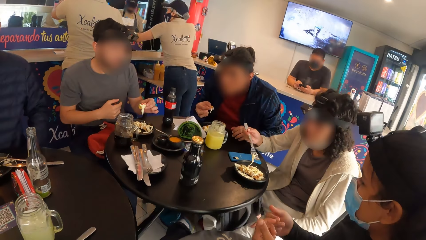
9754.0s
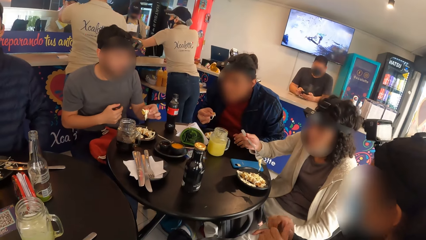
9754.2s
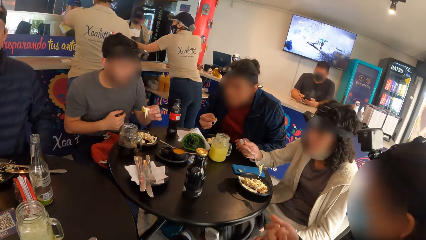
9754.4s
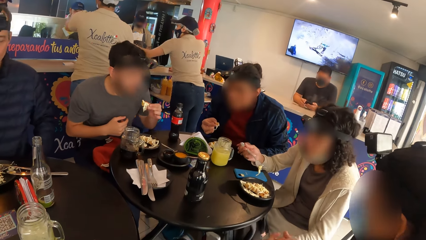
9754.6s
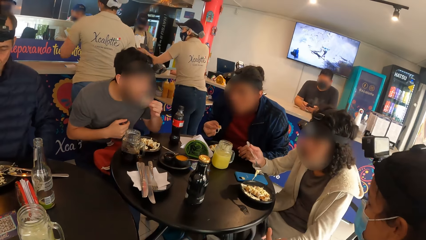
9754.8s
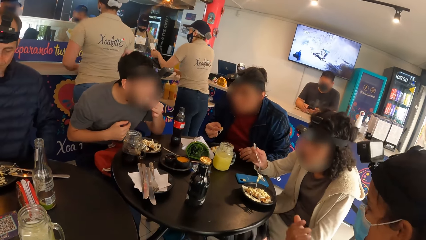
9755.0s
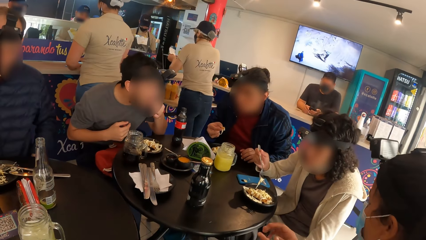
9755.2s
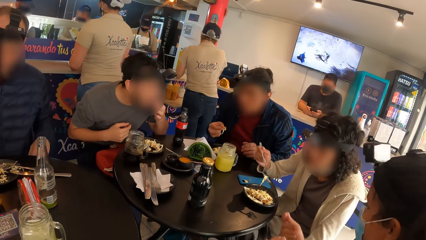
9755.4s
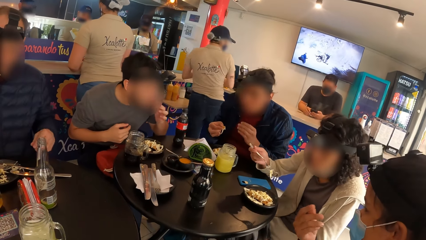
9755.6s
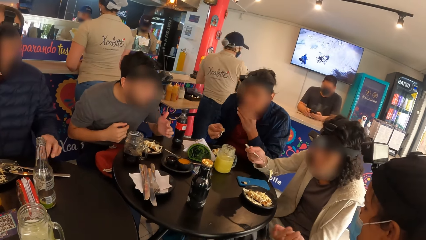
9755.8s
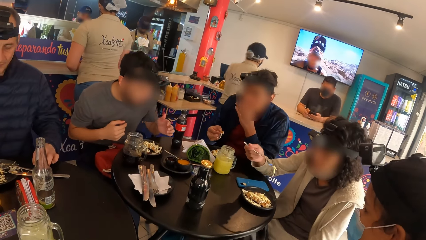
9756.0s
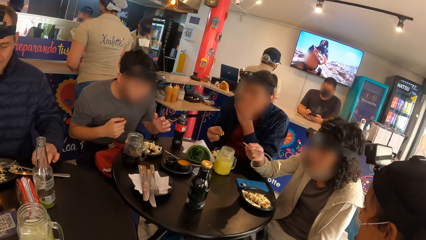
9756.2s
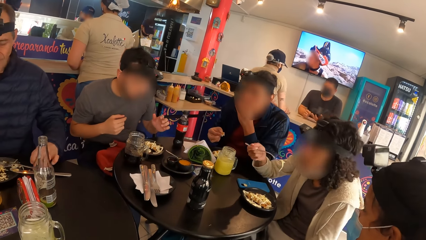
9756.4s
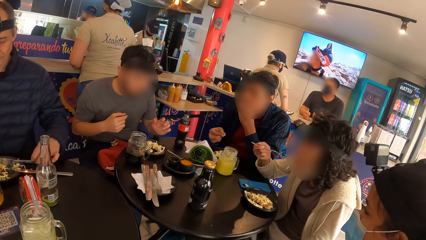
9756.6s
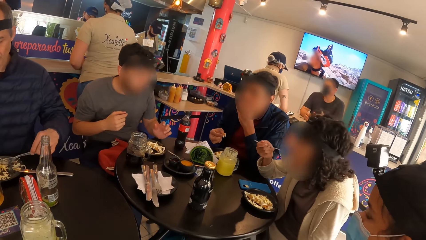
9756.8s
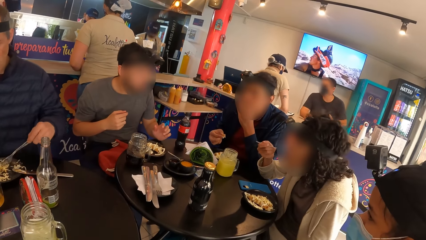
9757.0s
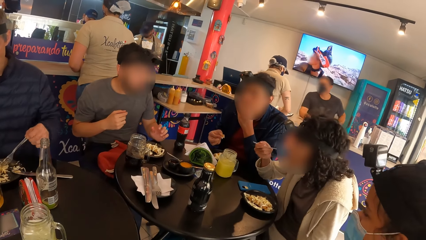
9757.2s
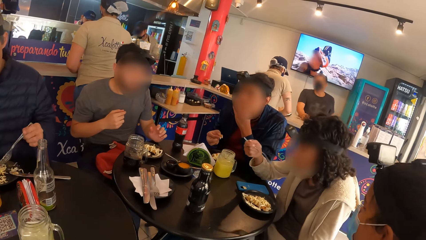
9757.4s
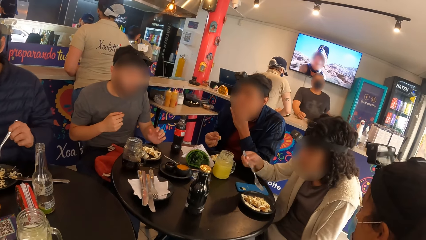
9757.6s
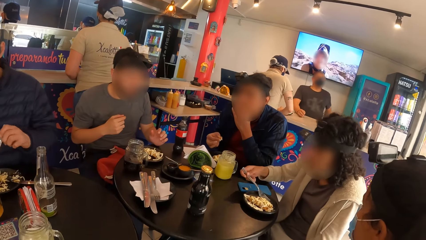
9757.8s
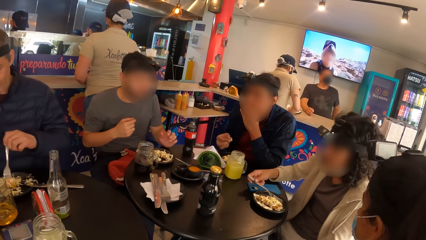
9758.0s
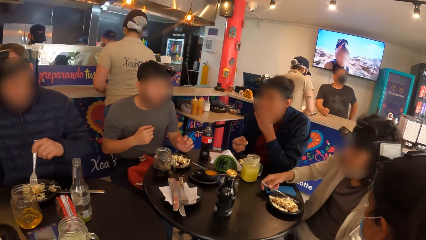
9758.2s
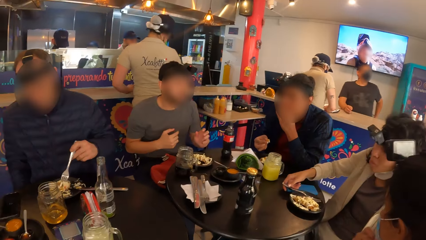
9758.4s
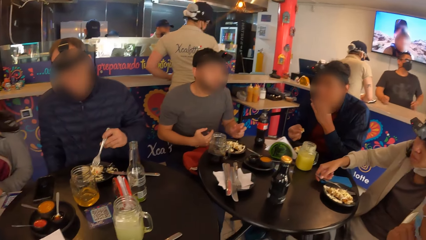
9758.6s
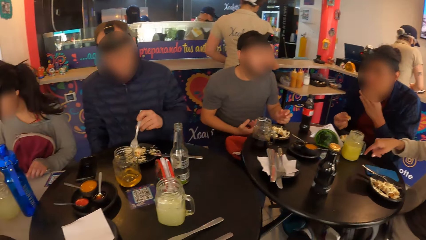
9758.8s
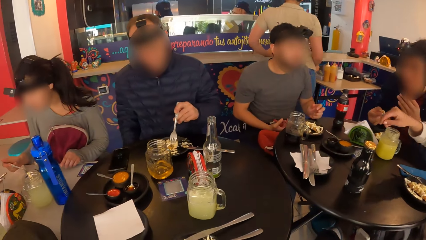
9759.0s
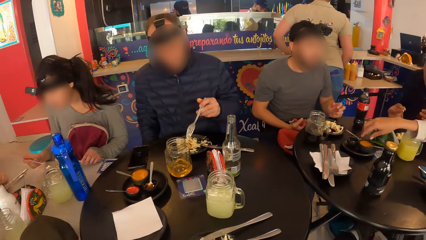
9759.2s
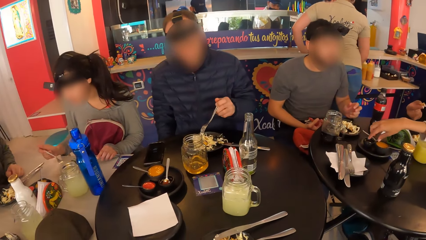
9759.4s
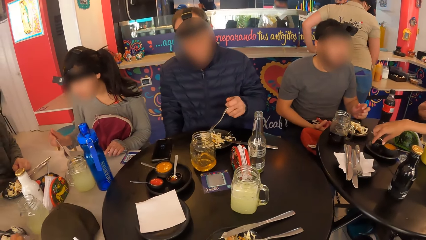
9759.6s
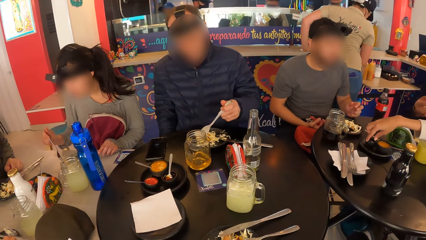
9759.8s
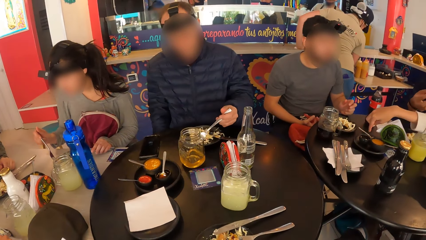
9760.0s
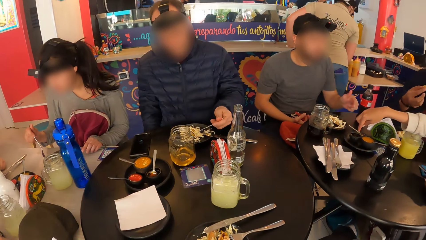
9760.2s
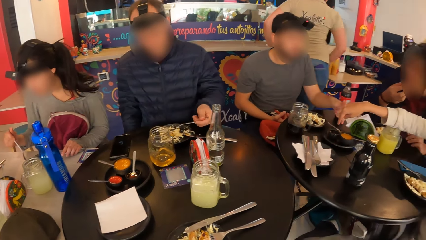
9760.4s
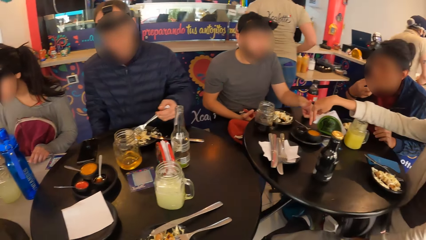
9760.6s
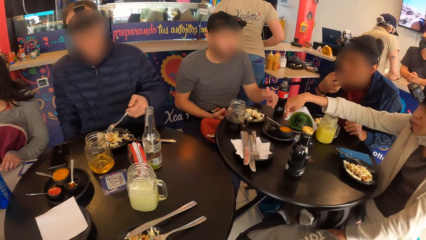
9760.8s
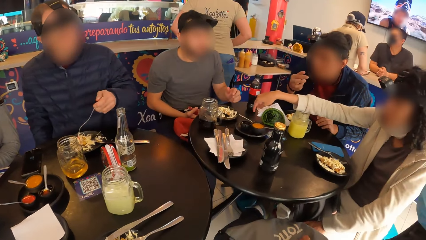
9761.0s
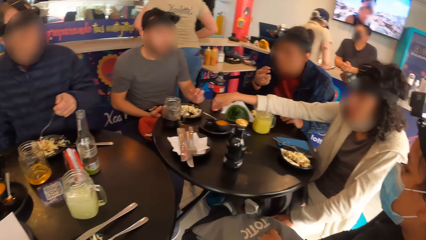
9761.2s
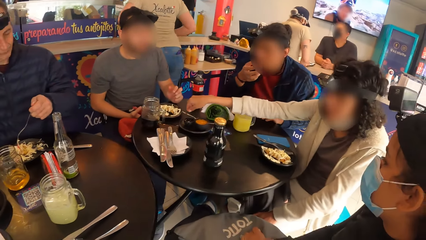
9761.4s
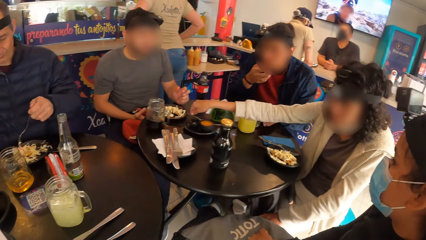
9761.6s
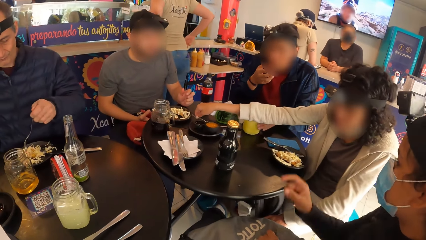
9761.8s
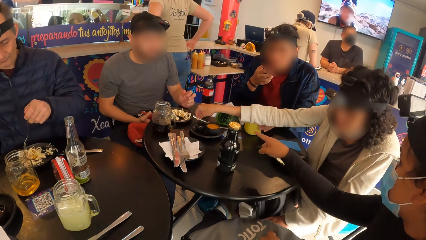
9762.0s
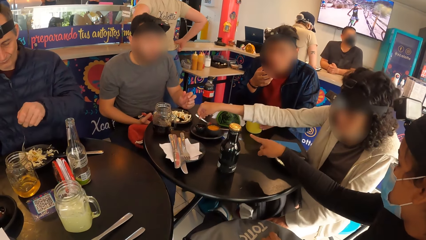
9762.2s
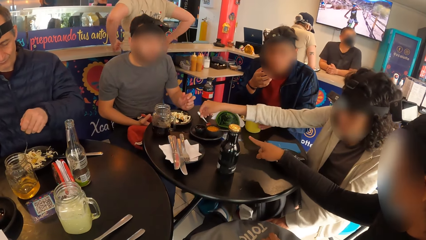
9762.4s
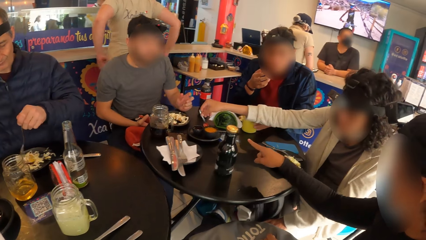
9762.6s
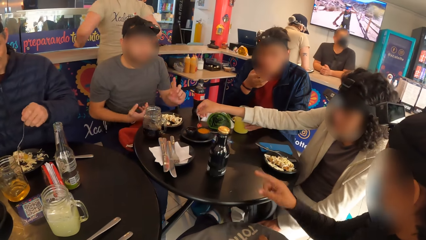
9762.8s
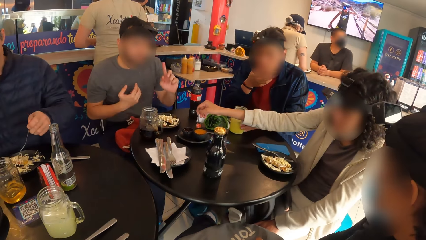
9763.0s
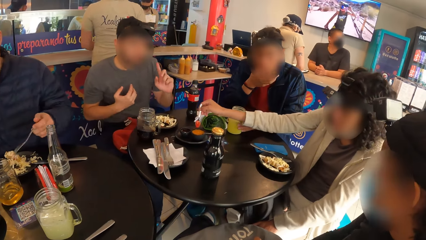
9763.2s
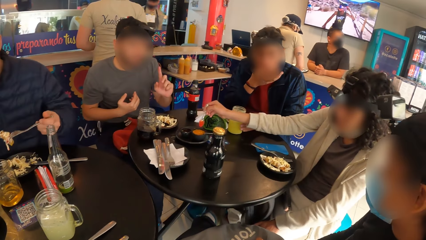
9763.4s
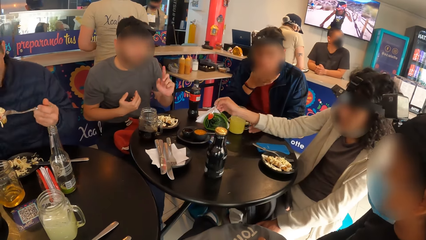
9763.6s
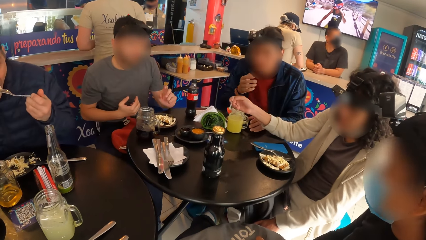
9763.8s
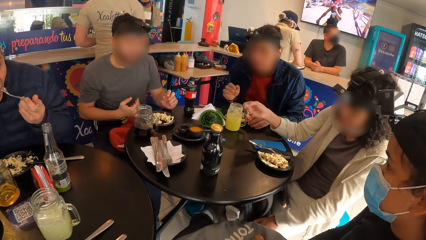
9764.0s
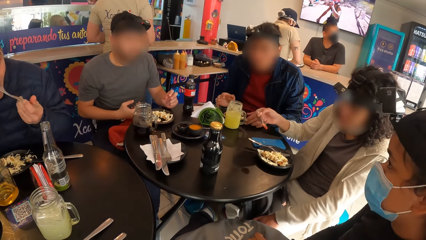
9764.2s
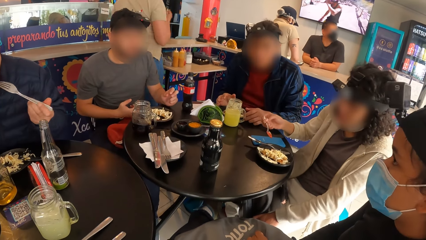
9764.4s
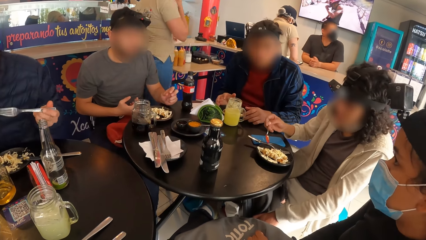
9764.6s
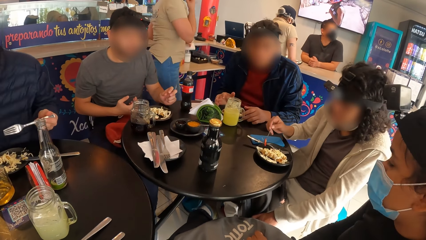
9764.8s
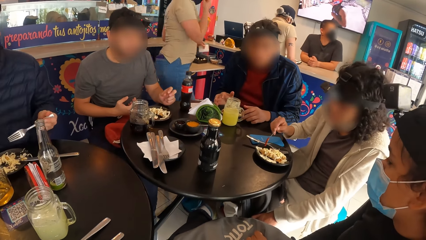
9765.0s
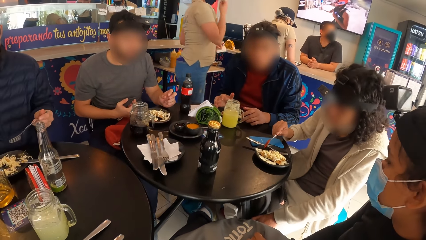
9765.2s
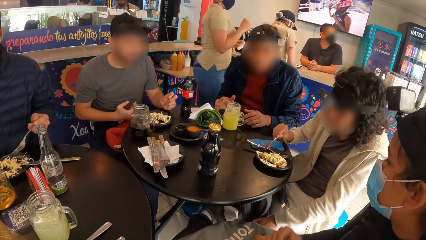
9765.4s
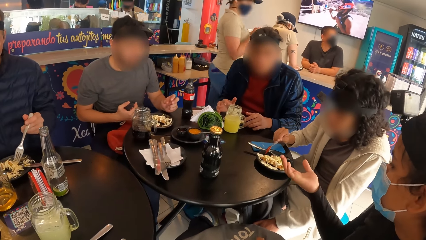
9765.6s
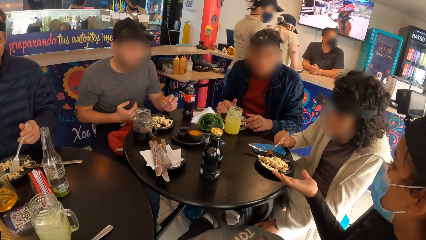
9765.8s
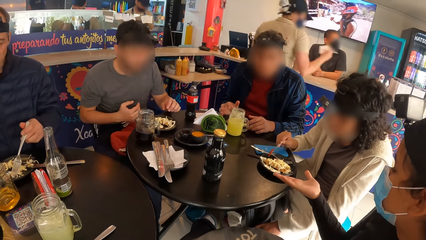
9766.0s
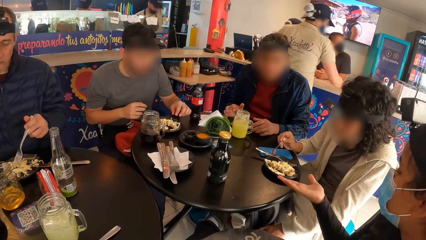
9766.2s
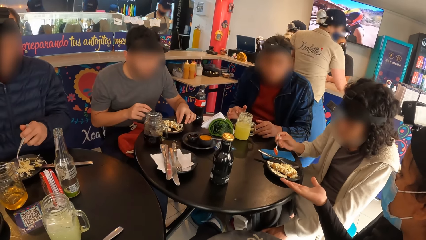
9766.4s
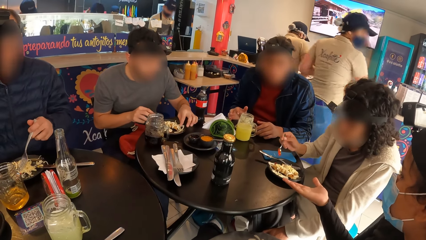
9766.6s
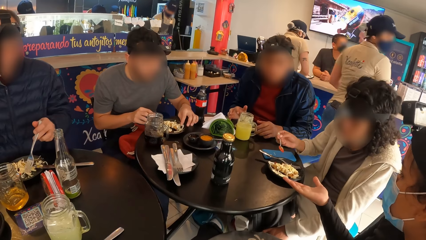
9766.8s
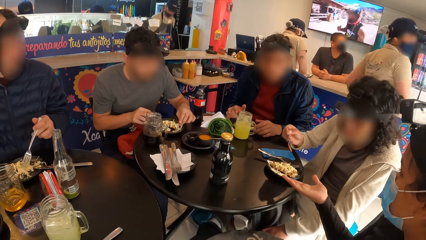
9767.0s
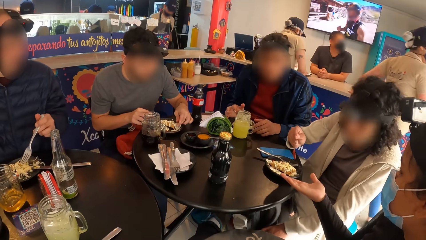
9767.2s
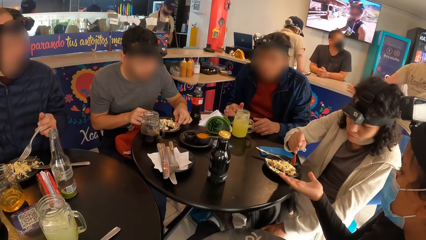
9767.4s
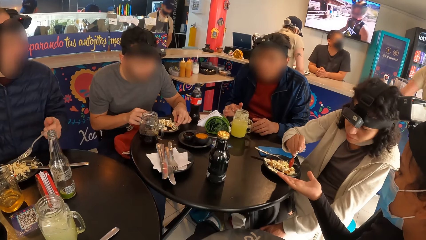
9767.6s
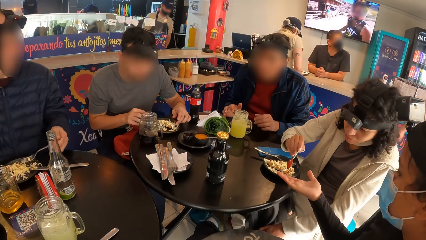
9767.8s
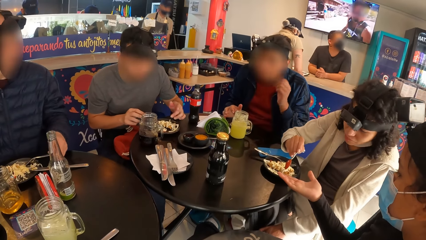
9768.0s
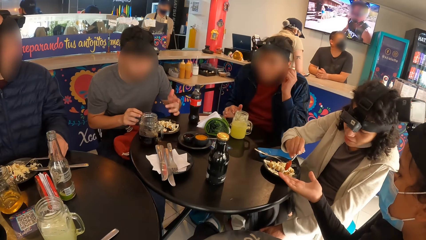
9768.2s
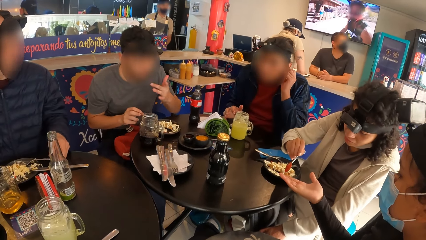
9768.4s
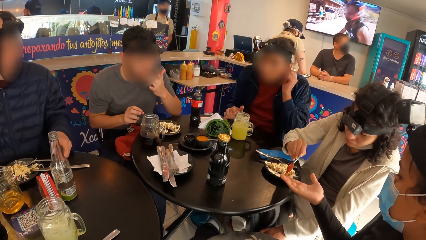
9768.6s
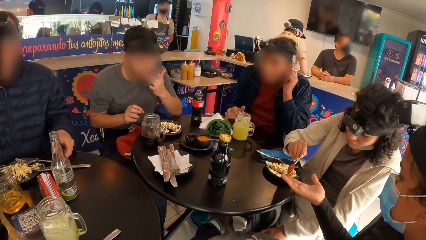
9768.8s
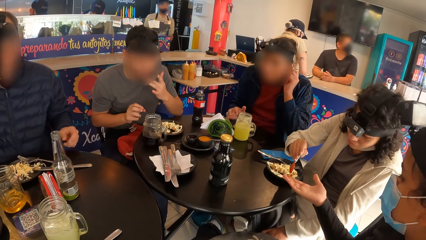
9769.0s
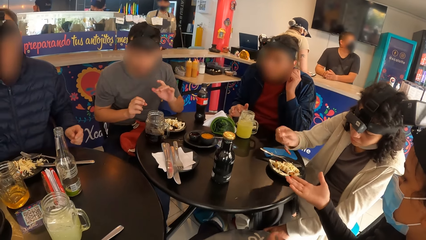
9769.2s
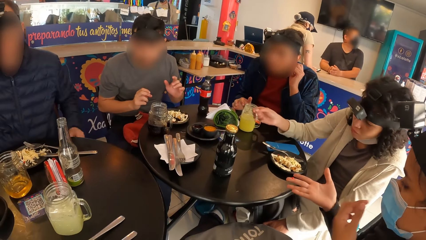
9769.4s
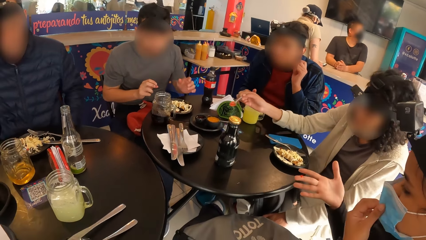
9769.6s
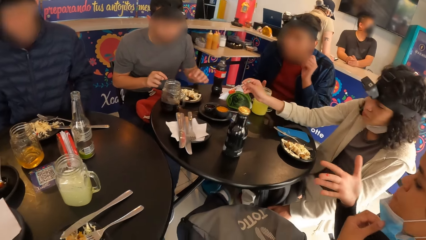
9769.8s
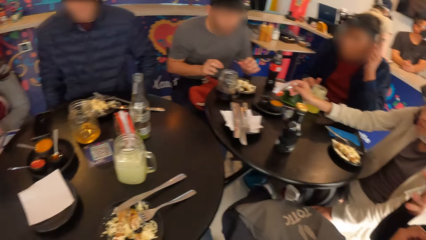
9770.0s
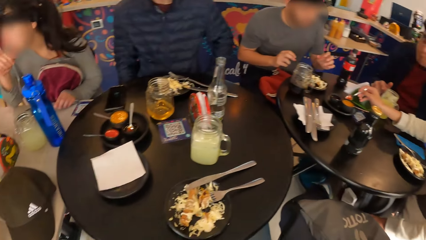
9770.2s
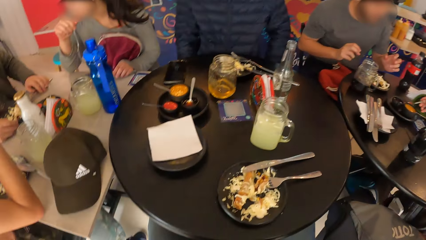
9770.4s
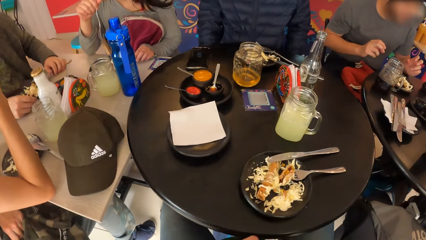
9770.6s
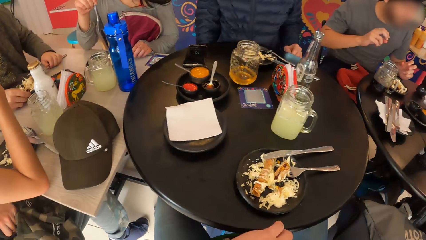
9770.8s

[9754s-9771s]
The first man eats salad with his left hand. The woman eats salad from the plate with the fork in her right hand. The woman drops the fork on the plate on the table with her right hand. The third man mixes salad on the plate with a fork in his left hand. The woman picks the spoon on the plate with her right hand. The woman pours sauce on the plate on the table with the spoon in her right hand. The woman pours sauce on another woman's hand with the spoon in her right hand. The third man drops the fork on the plate on the table with his left hand.
